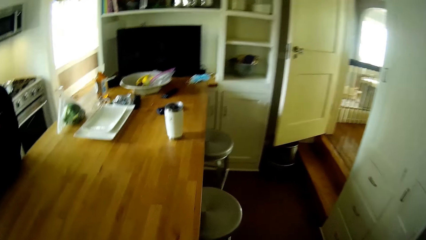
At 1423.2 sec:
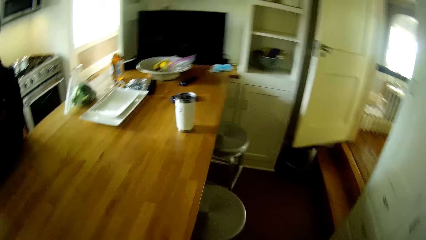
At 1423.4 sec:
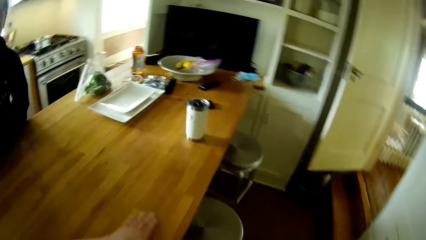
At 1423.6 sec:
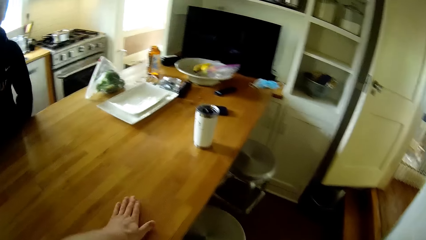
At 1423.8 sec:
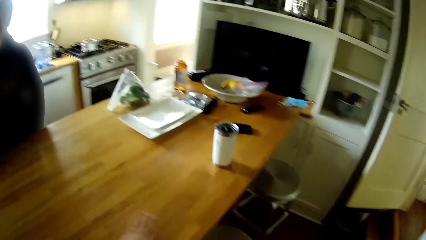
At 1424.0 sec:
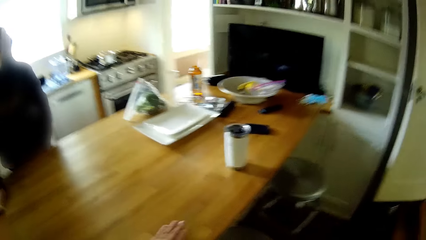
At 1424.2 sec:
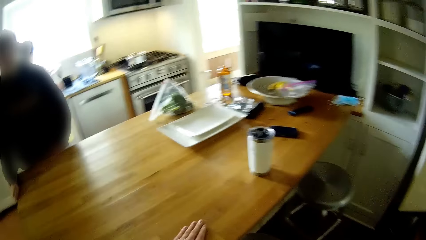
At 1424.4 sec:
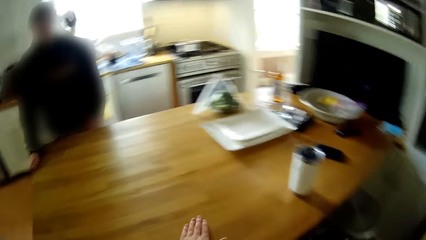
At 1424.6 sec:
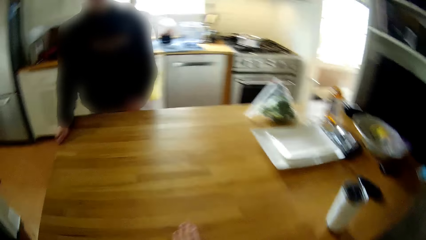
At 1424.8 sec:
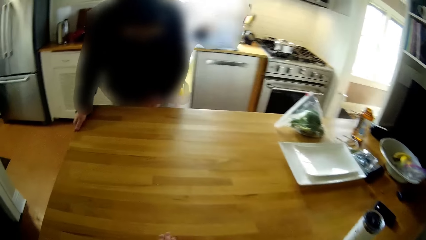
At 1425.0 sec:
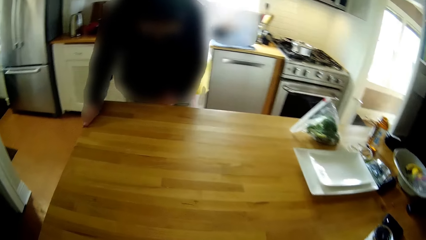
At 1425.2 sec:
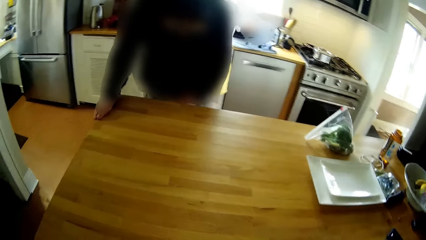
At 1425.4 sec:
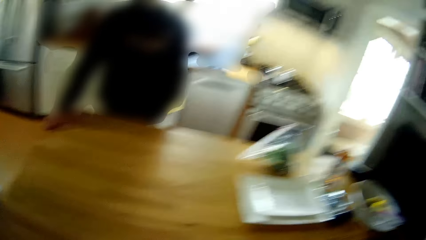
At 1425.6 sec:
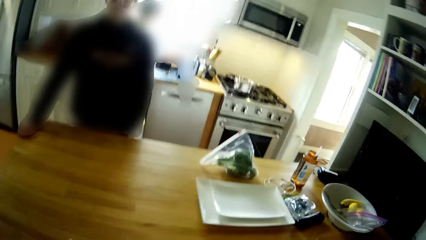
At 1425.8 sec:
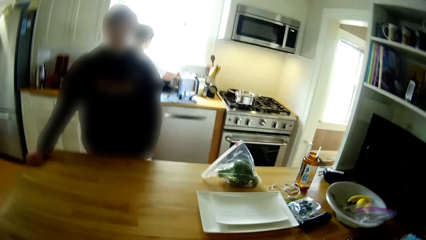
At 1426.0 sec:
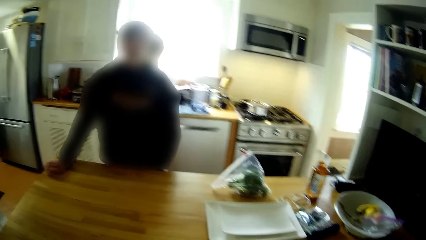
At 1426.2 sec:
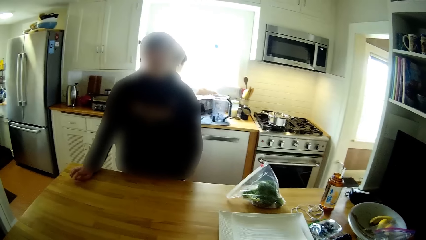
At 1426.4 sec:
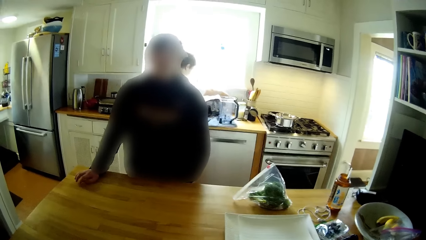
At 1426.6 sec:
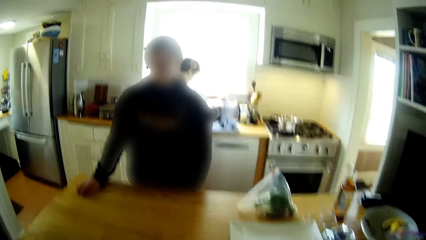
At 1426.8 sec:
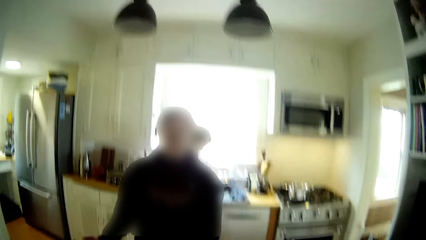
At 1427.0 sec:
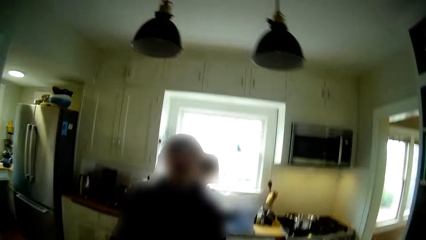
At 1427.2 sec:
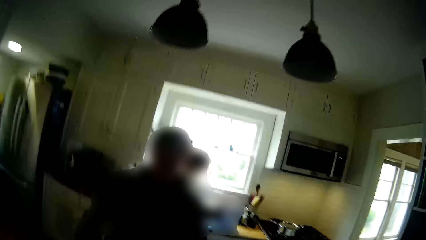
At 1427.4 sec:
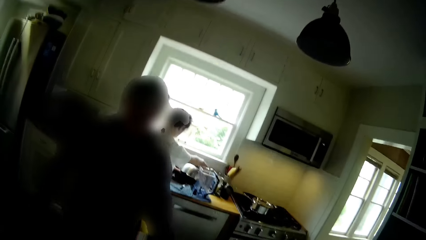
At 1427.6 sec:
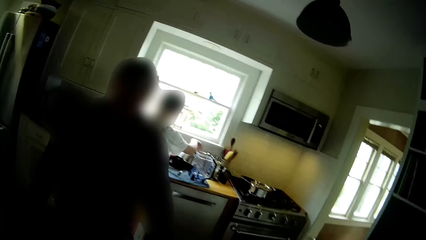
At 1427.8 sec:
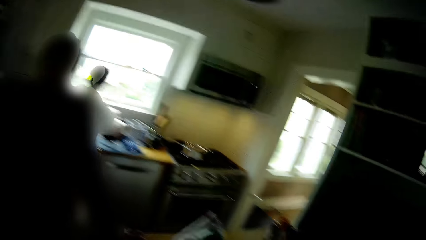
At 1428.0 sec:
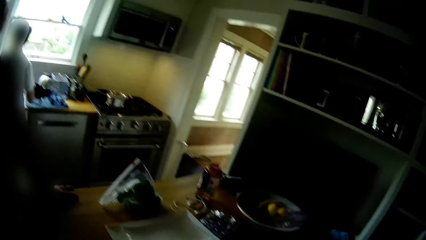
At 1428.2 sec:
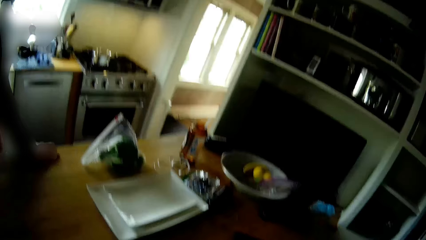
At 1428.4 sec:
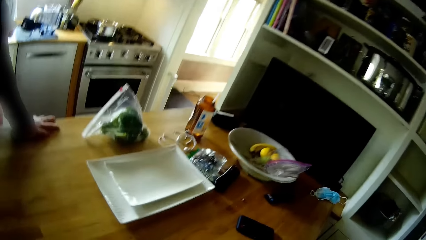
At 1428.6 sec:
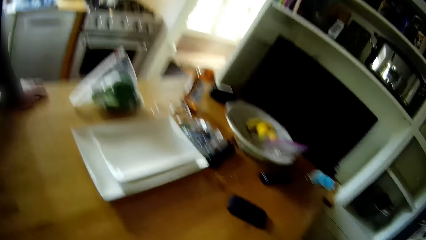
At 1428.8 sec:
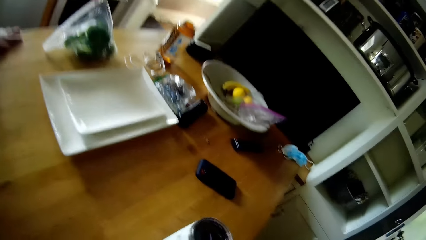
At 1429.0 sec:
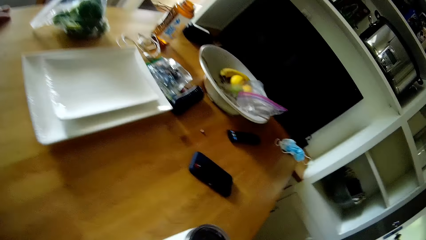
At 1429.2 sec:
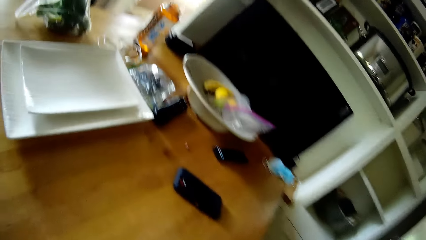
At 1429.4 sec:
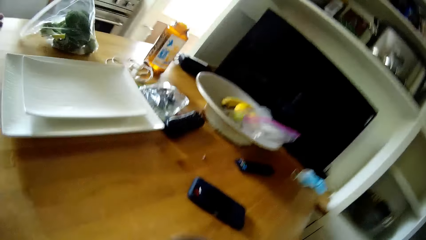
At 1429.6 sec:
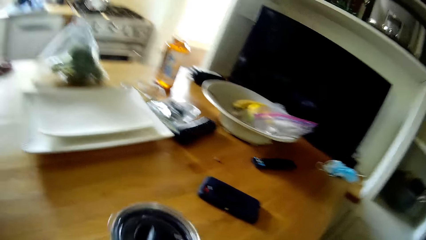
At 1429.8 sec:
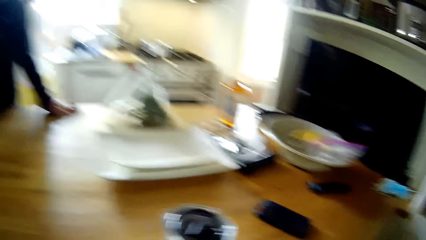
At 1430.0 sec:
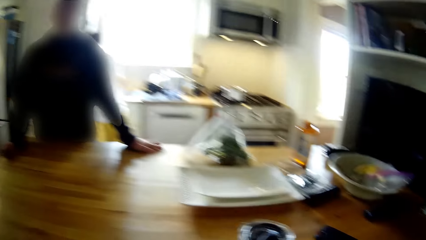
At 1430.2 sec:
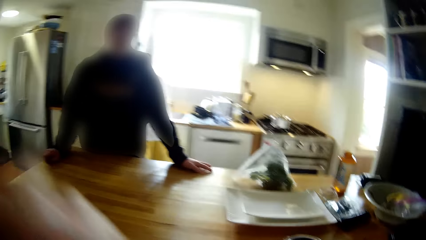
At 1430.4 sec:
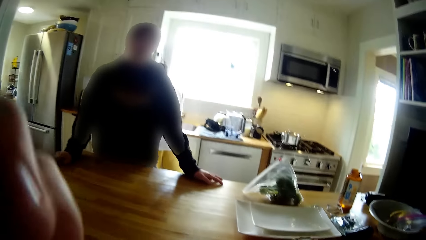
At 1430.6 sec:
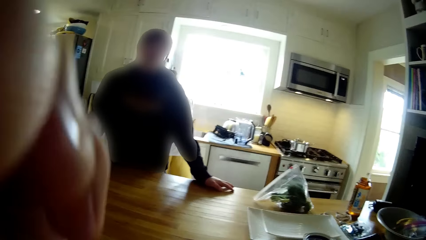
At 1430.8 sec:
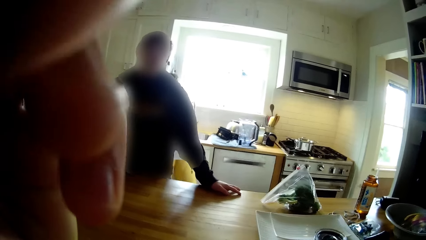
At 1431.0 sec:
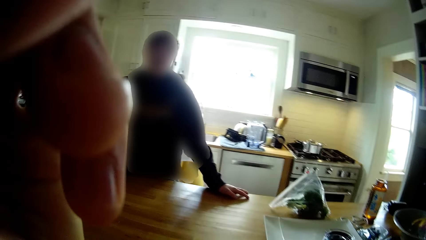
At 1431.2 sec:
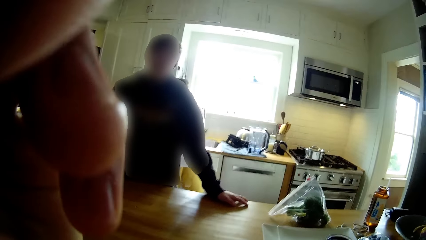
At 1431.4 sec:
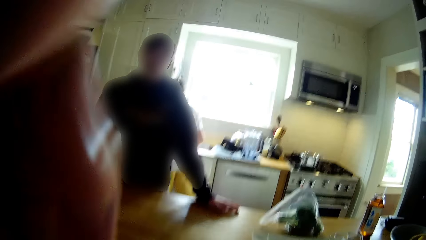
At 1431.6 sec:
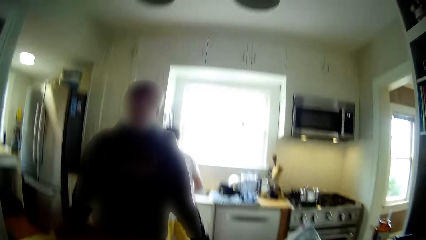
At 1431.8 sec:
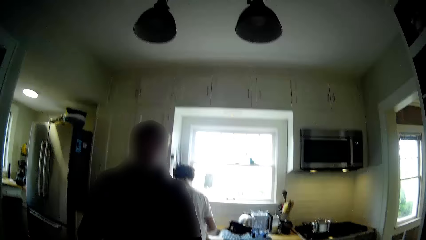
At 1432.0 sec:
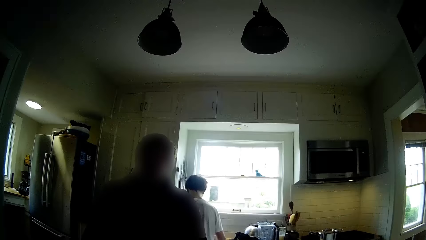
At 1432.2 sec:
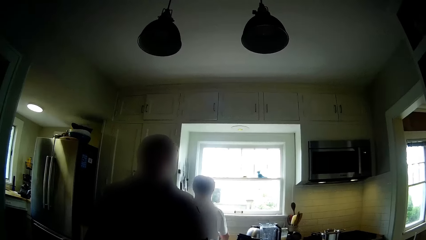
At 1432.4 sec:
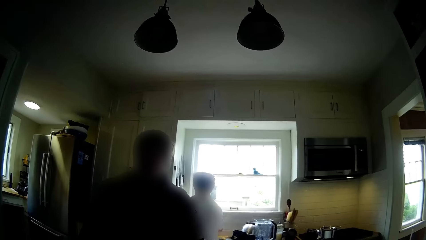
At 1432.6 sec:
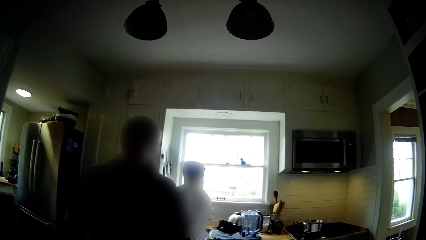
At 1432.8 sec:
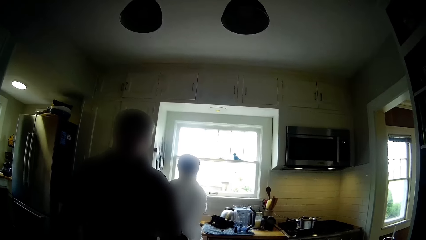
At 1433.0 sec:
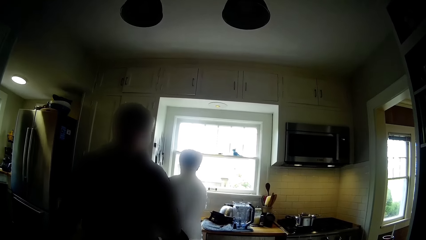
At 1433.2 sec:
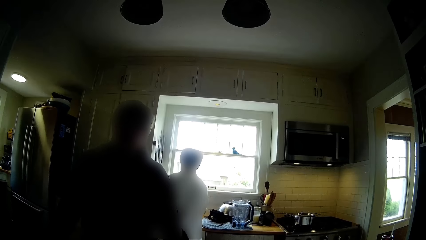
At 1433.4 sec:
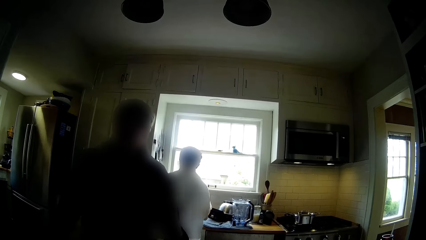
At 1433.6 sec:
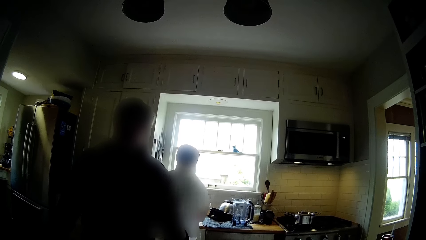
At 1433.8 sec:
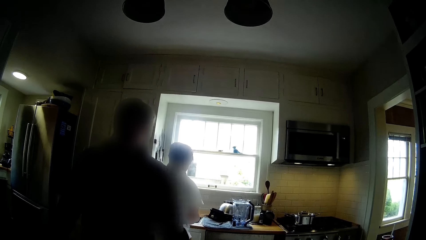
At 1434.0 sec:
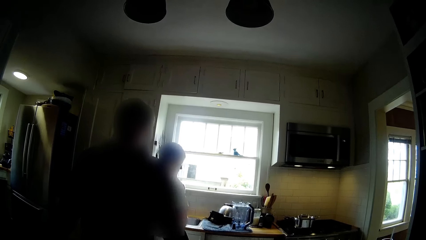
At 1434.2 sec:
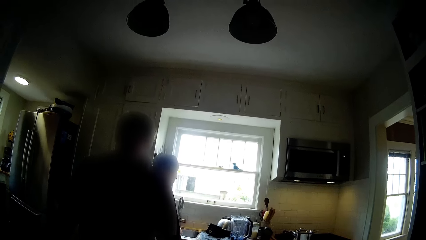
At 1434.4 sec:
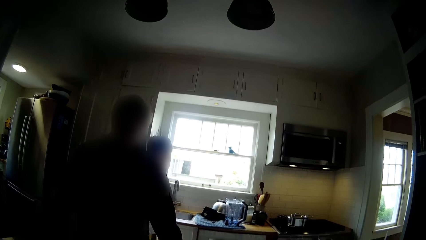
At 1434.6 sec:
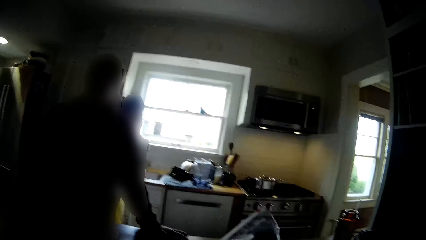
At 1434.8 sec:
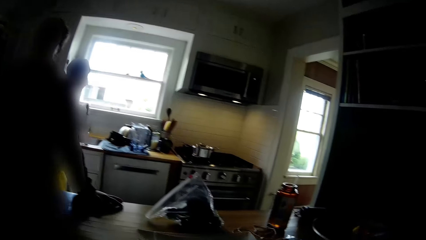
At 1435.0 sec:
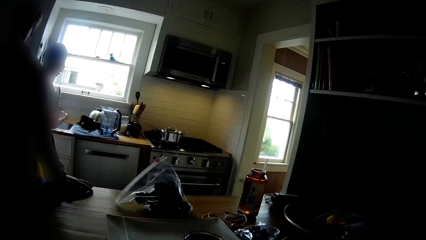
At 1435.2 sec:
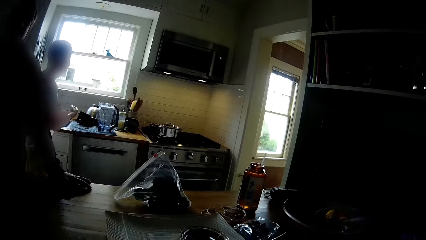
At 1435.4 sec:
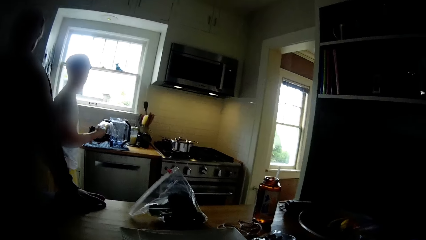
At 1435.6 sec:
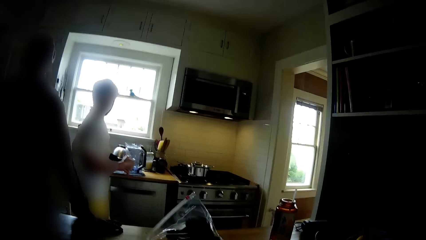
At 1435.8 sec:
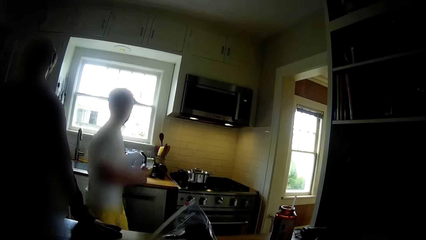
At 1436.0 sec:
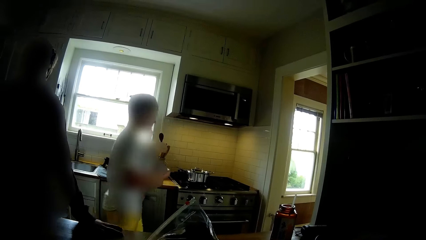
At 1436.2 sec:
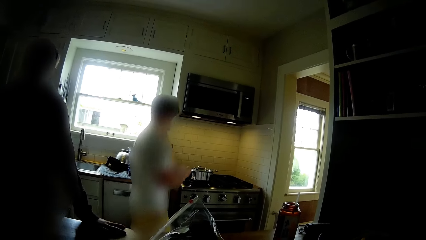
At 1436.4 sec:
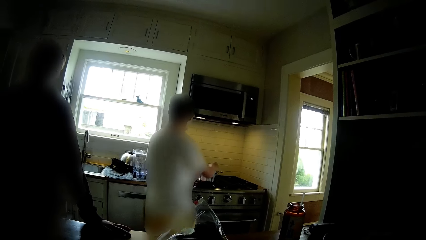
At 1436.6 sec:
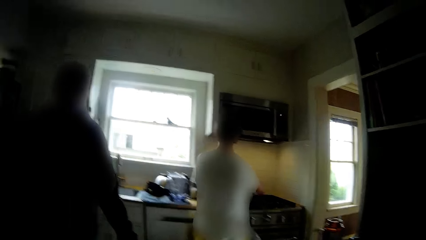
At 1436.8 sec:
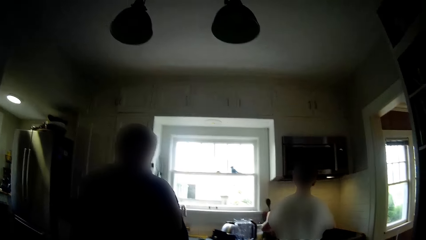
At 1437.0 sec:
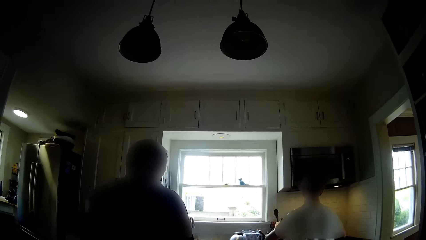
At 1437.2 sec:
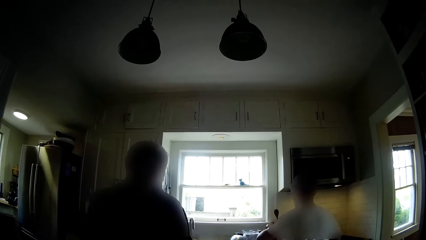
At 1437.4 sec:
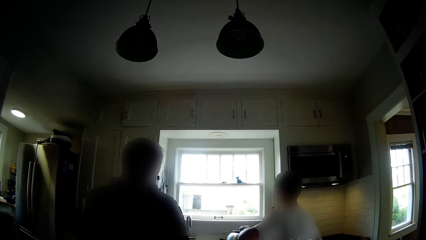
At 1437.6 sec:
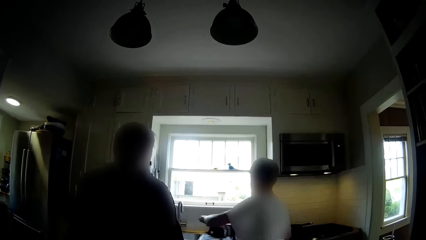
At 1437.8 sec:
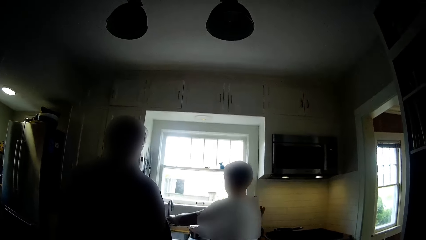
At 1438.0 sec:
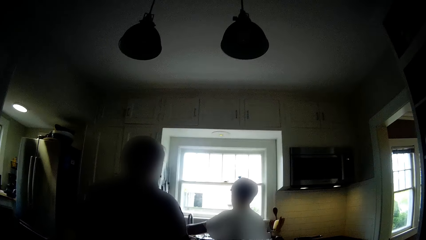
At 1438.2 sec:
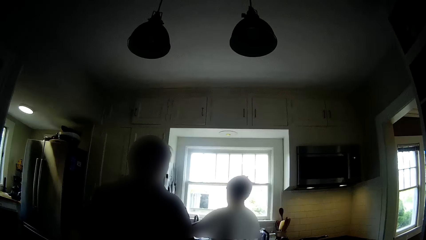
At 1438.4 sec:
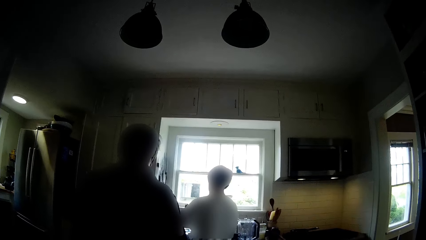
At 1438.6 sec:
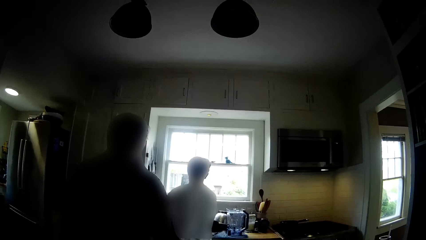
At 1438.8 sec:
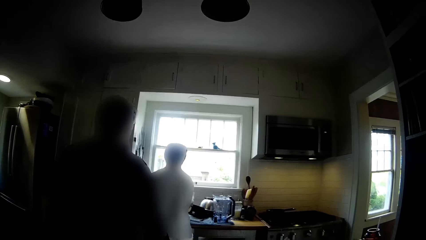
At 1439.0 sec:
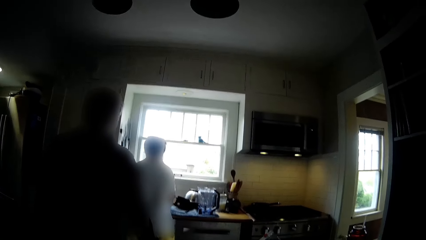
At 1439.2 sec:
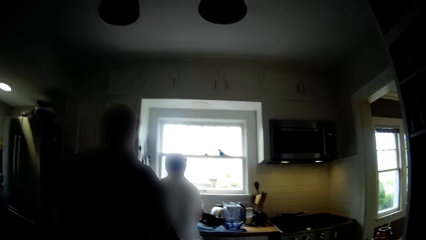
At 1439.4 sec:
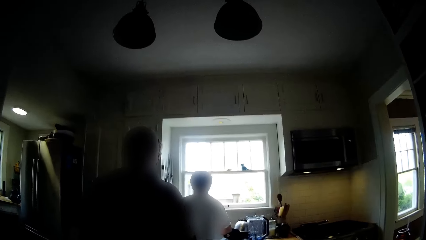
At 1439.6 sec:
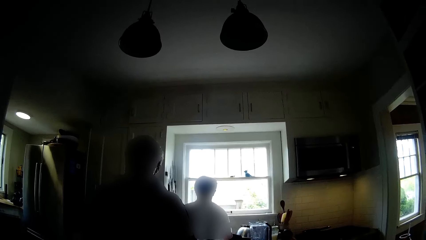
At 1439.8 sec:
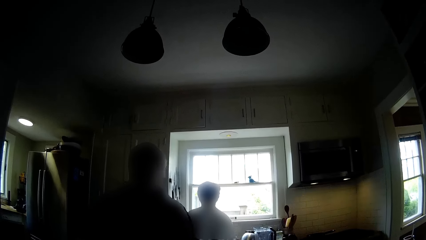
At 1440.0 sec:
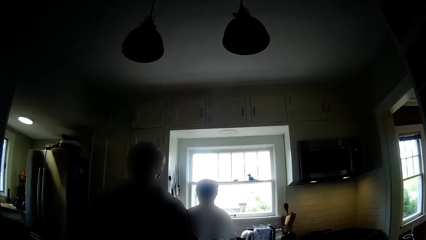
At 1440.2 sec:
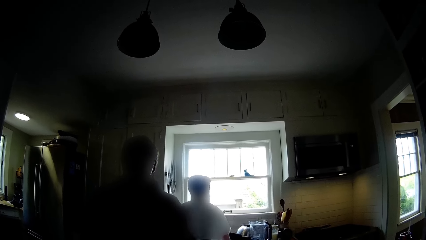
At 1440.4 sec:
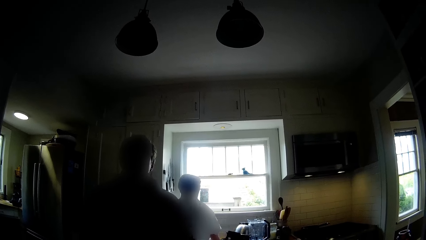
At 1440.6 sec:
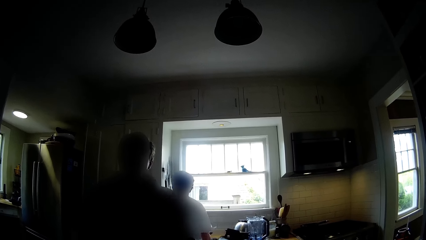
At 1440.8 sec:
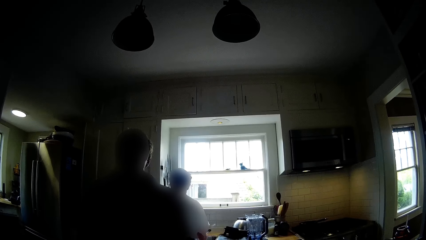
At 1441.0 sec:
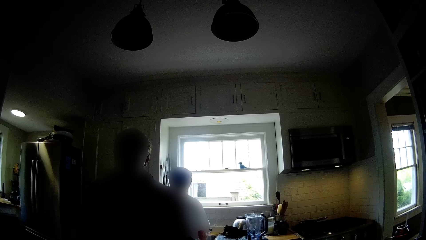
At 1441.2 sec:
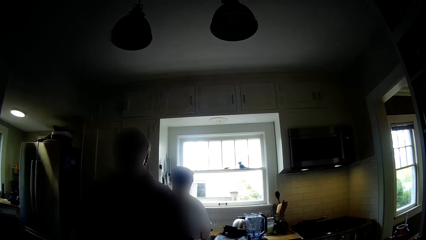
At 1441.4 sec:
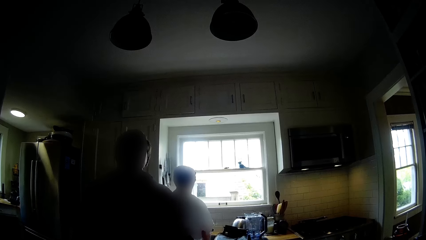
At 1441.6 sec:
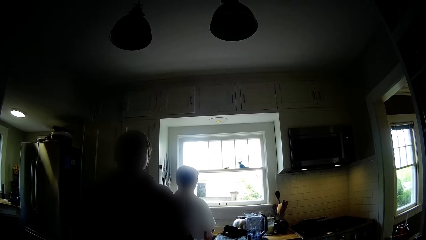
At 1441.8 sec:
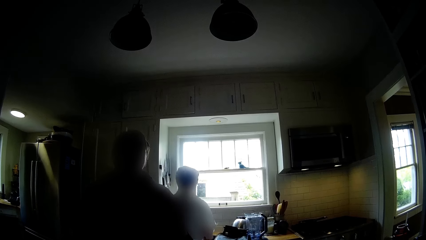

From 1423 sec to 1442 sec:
The camera wearer wipes the kitchen countertop with his left hand. He touches the table. He talks with a boy. He touches his head with his left hand. He raises his hand. The boy picks up a pot from a gas cooker with both hands. The camera wearer talks with the boy.
